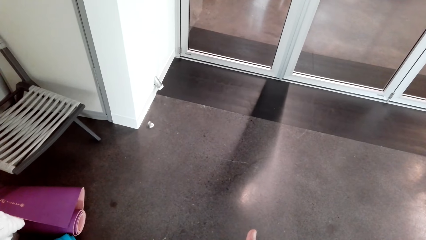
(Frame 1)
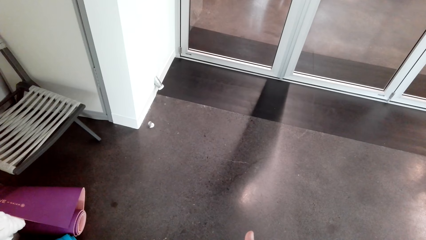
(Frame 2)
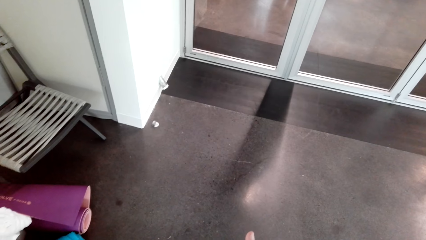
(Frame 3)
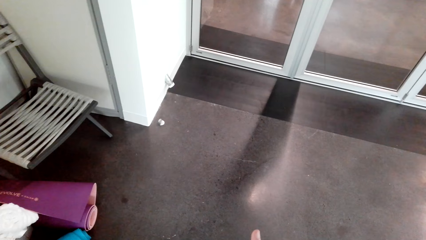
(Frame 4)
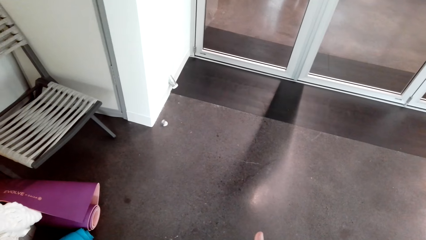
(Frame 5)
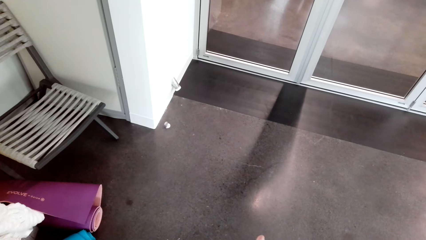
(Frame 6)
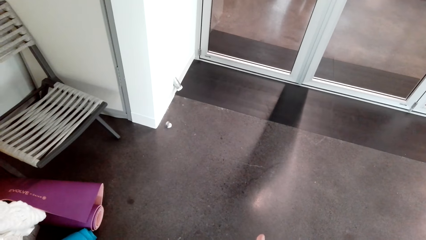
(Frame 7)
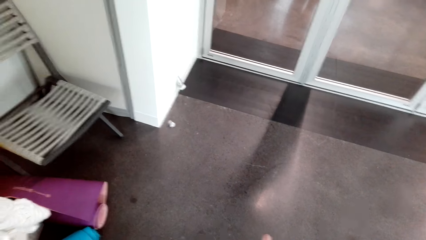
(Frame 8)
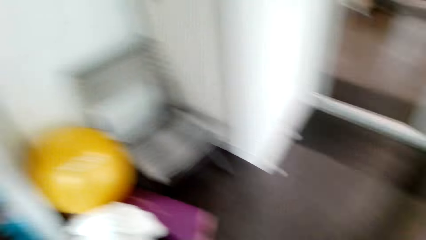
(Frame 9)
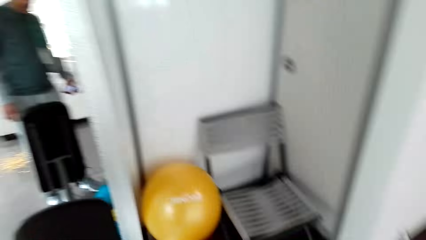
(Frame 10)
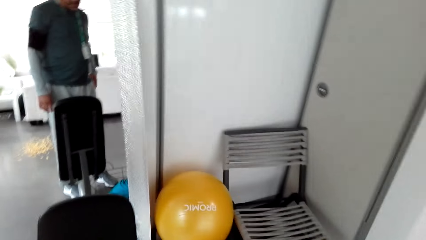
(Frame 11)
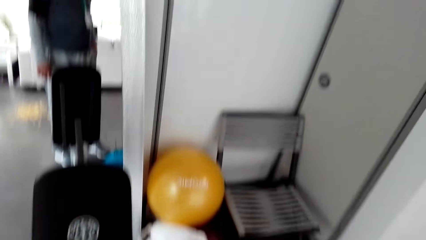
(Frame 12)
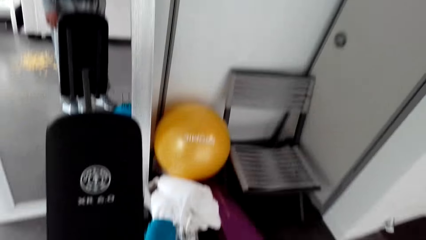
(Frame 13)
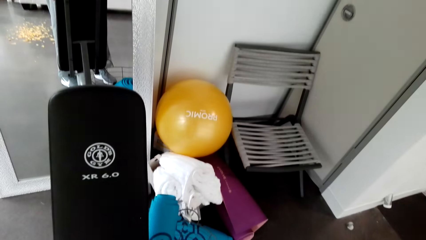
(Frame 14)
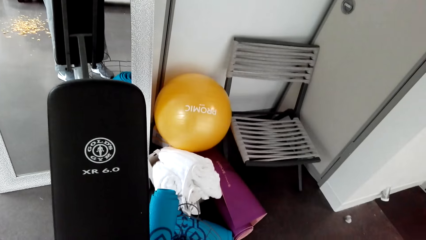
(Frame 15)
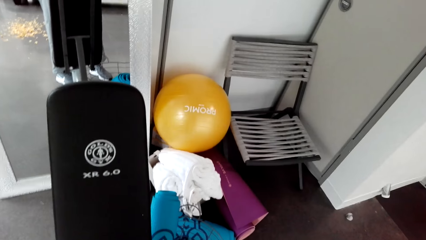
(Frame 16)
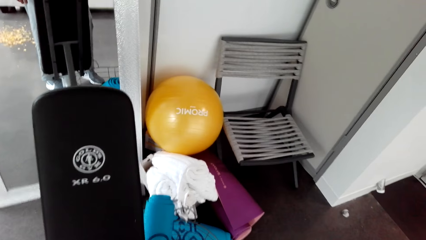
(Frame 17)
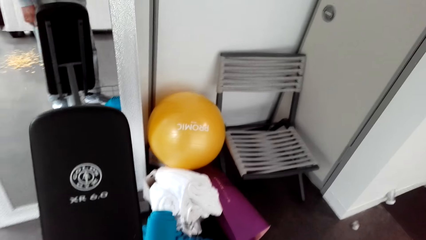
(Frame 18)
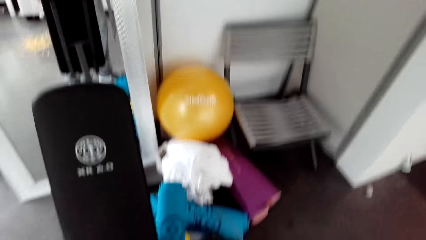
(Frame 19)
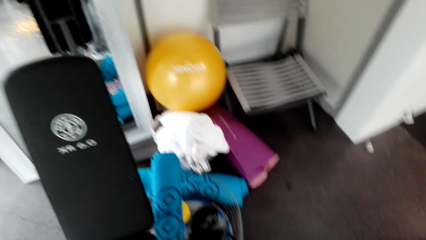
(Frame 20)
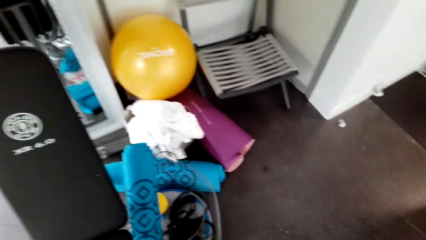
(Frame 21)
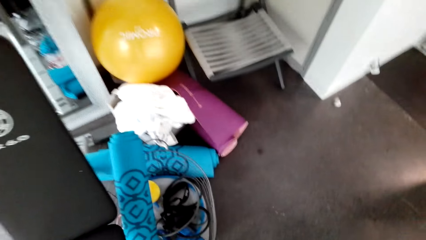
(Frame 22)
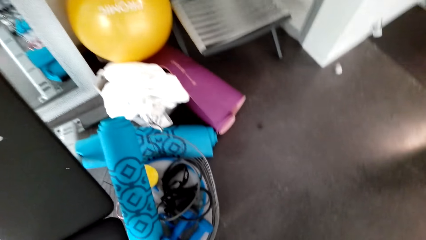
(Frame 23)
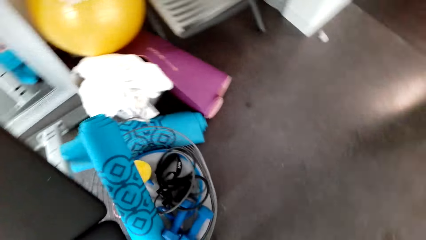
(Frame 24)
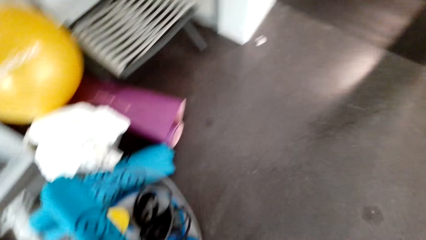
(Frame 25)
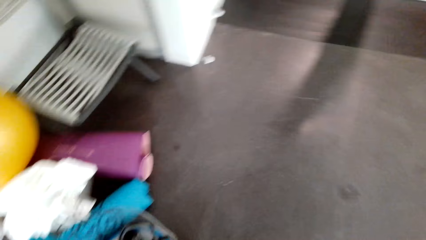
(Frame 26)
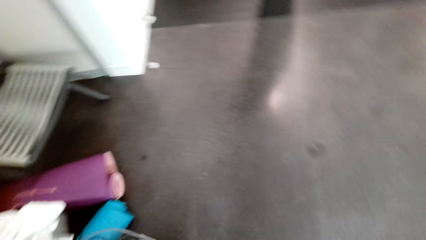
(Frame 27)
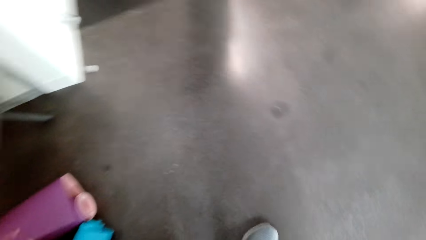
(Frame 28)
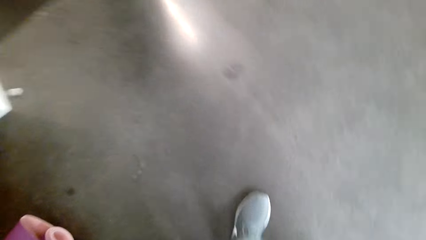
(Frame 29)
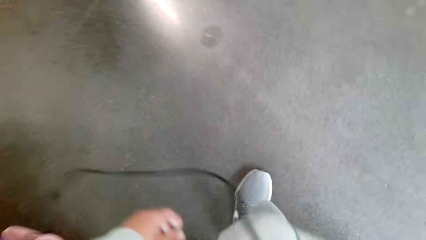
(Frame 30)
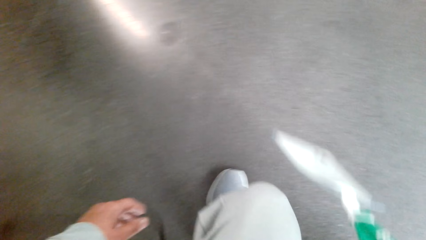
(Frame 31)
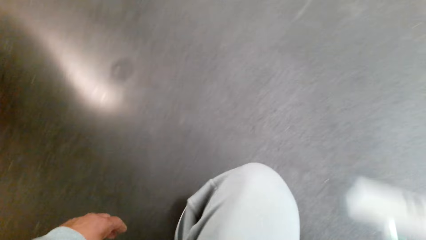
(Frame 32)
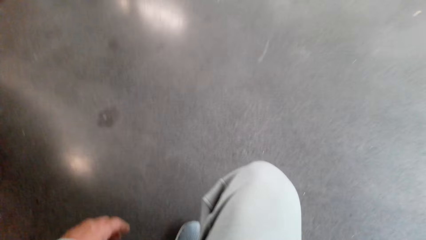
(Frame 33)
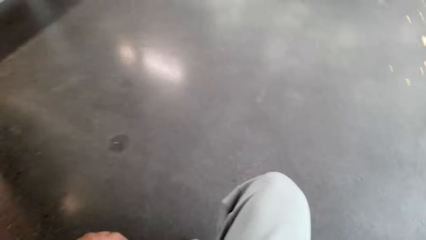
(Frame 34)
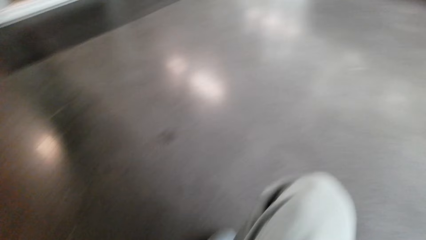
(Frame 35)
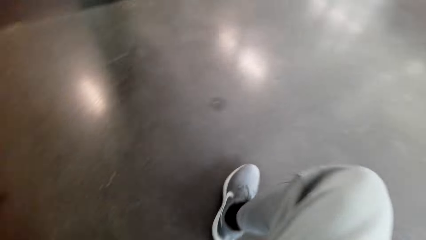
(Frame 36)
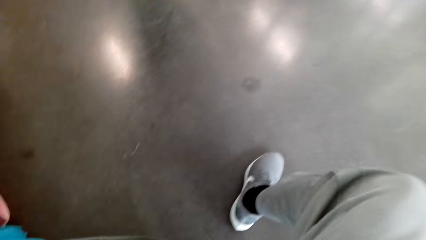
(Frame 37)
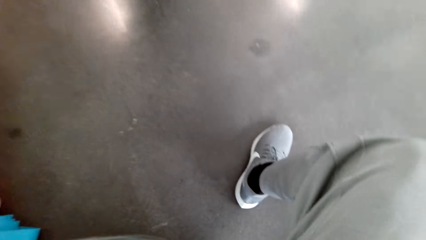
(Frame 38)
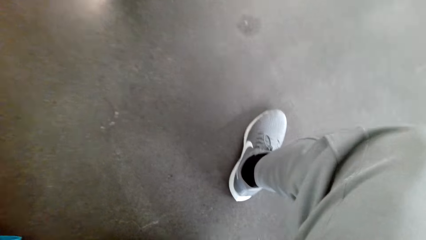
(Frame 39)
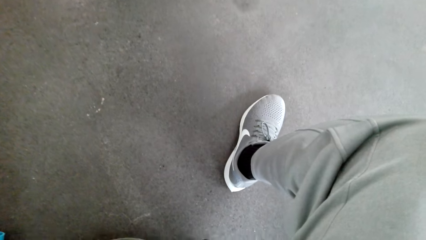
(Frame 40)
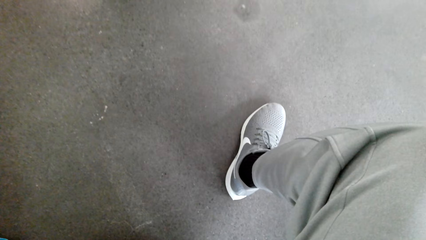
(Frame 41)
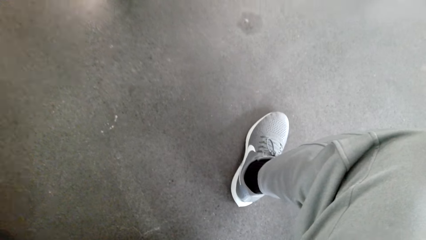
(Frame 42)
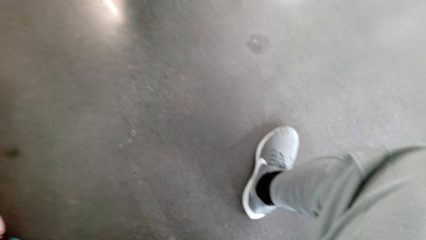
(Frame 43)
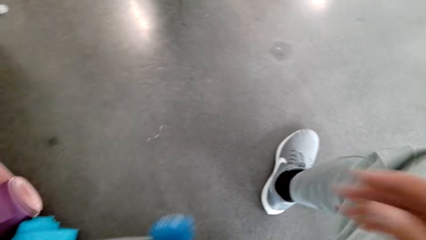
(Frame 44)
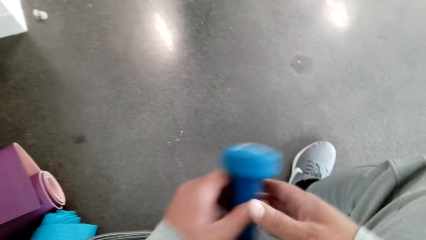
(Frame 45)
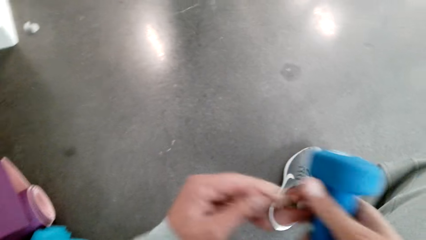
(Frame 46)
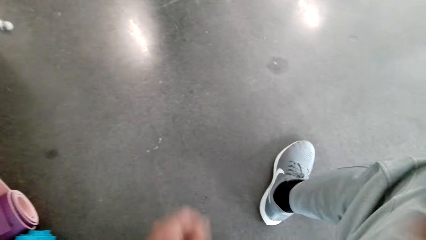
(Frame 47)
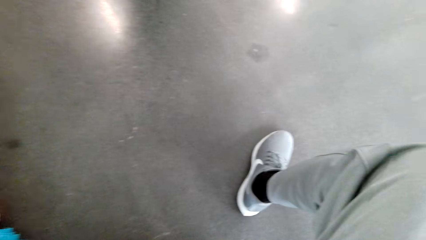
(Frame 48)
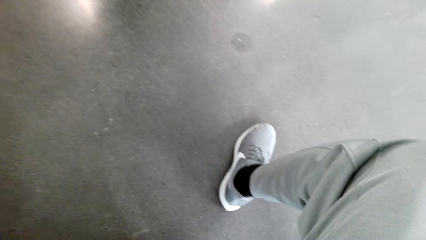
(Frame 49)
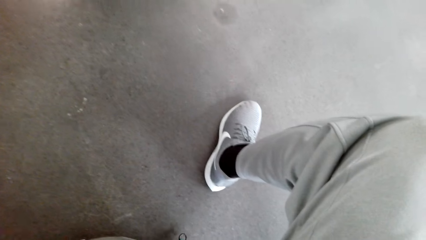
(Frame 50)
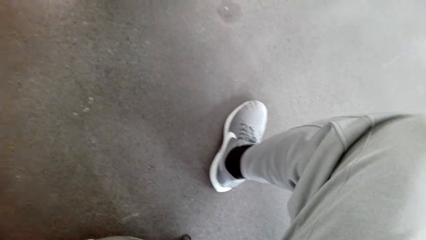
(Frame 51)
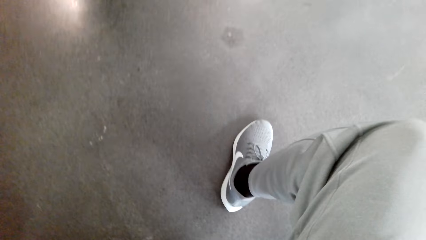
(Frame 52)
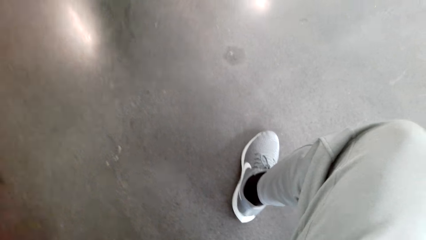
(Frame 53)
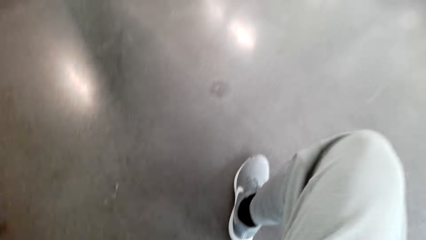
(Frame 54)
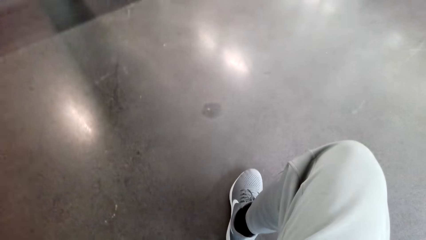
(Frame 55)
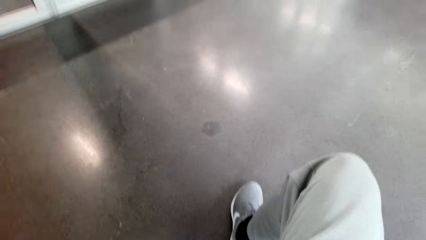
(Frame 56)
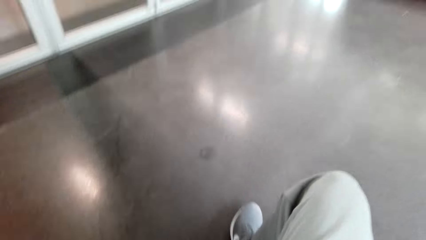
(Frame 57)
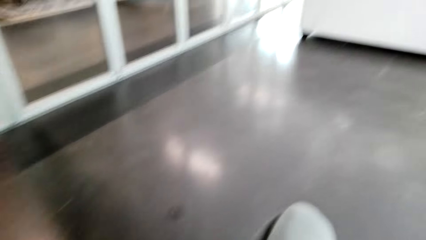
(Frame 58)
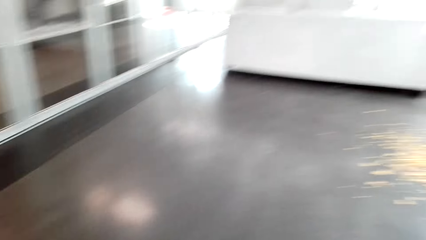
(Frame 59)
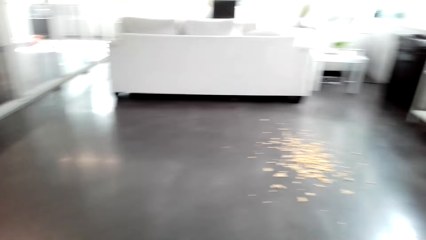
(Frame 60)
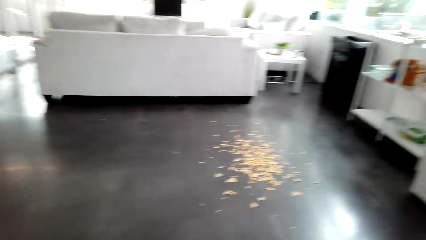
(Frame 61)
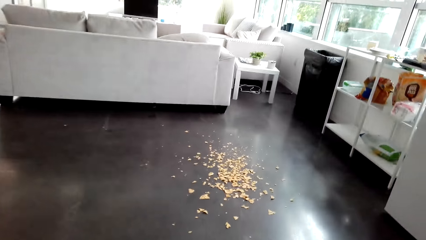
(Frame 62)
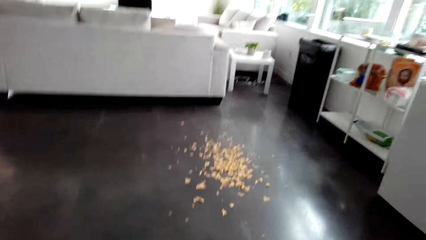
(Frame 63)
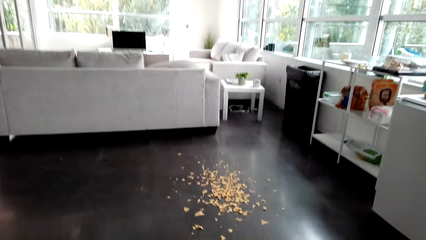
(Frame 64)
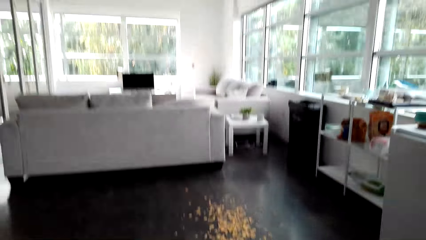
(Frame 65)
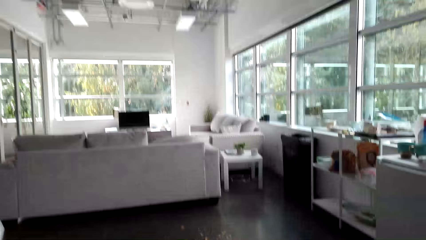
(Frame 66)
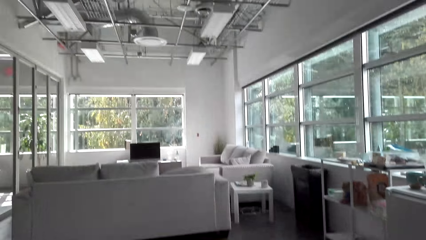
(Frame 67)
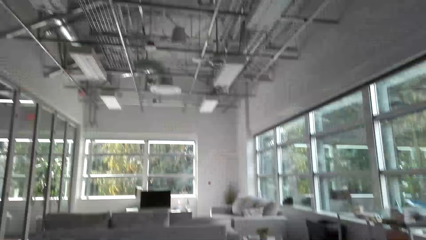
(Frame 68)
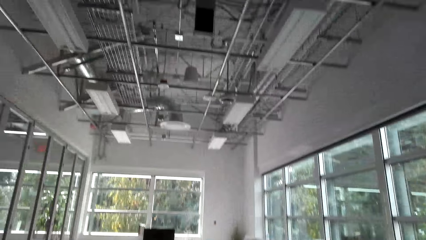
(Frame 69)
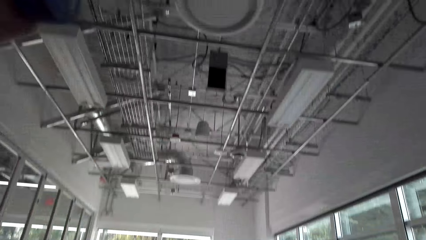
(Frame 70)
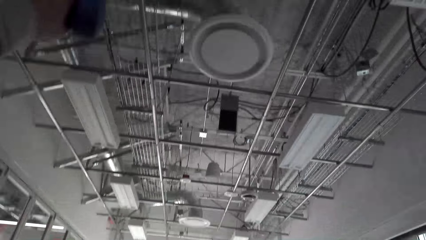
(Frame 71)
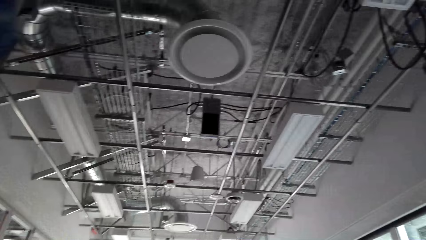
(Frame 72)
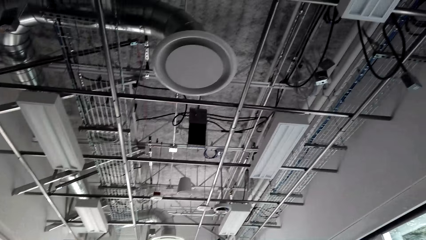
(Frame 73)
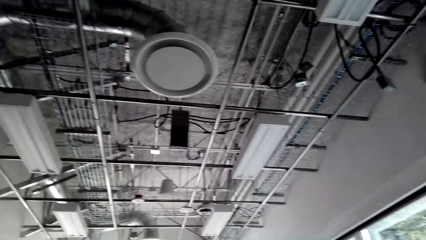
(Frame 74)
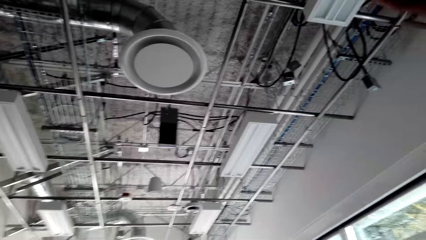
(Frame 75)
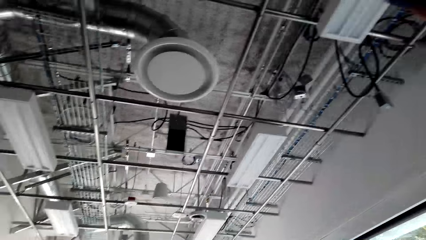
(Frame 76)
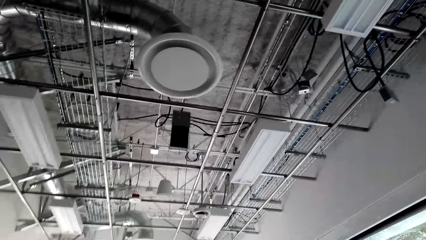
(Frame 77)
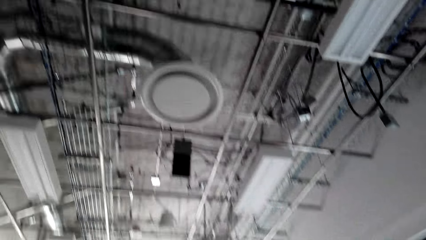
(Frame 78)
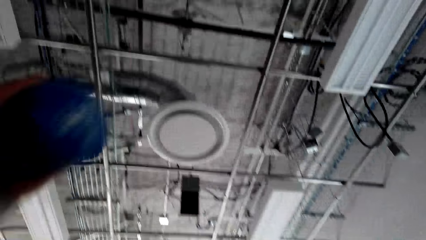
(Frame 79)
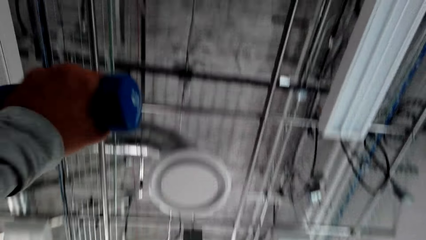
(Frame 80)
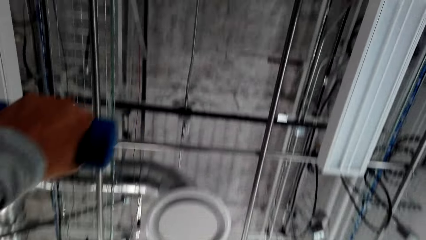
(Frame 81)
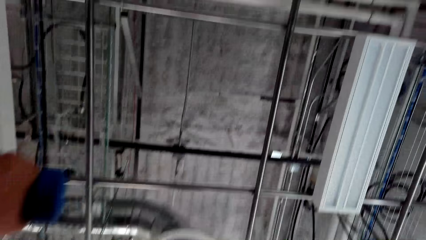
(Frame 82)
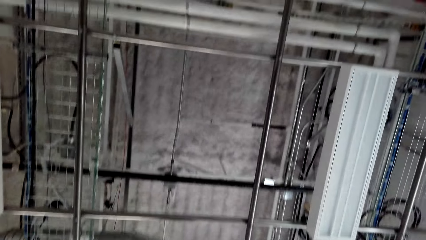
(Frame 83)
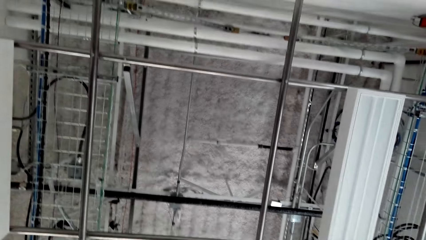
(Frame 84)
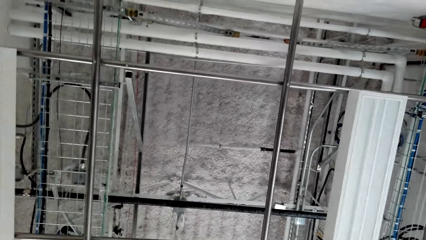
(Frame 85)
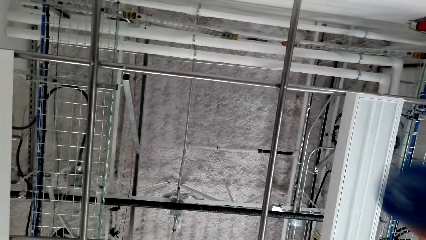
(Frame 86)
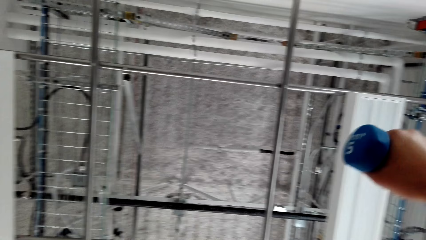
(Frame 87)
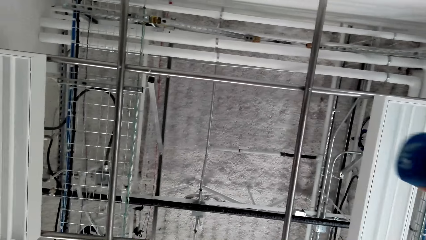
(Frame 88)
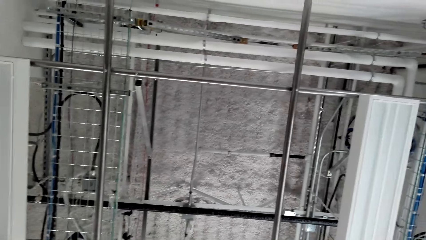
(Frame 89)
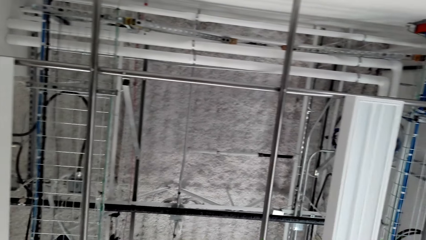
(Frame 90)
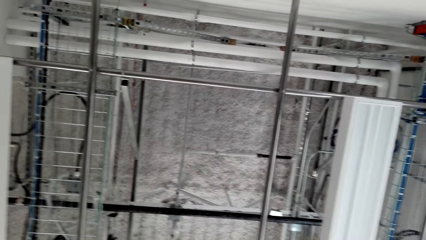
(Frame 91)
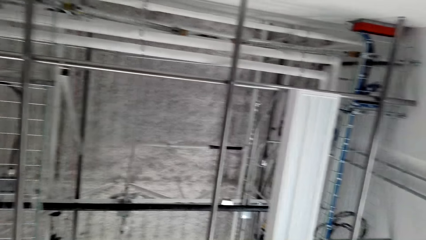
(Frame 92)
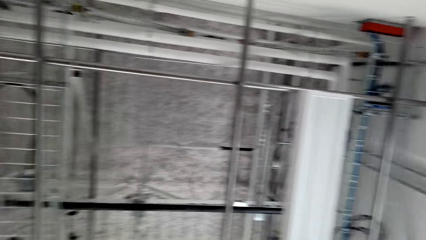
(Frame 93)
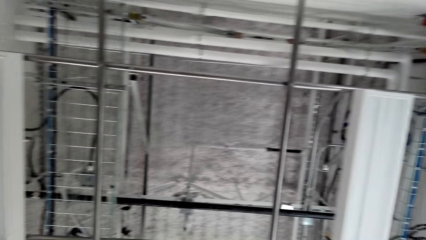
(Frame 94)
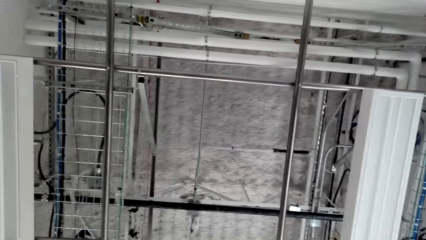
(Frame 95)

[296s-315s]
The camera wearer stands in the room. He looks around the room. He sits on the chair. He picks up a weight and switches the weight to the other hand. He sits down on the floor. He lifts the bicep up on his hands. He looks at the ceiling. He lifts the weight. He looks at the ceiling. He lifts the weight.
